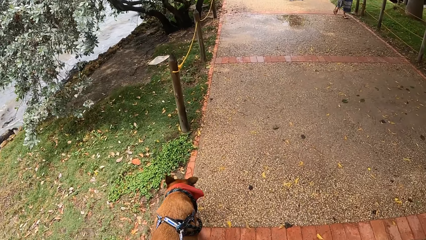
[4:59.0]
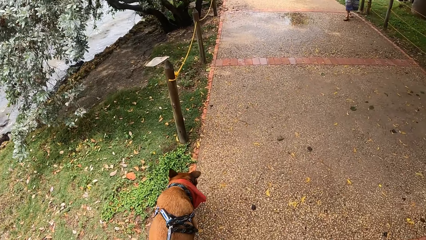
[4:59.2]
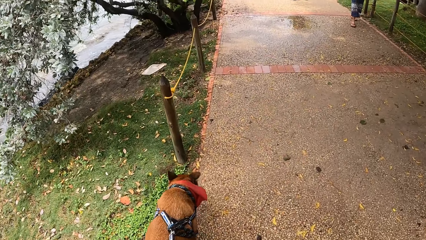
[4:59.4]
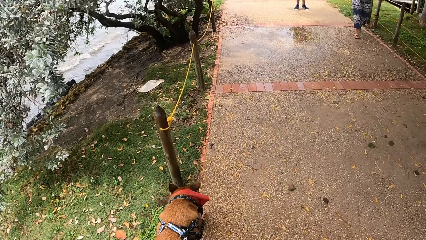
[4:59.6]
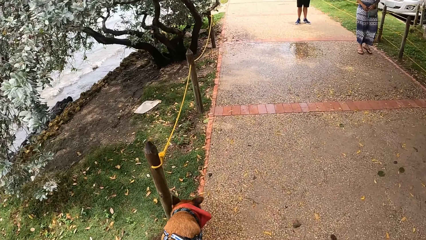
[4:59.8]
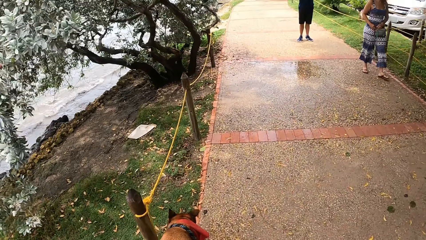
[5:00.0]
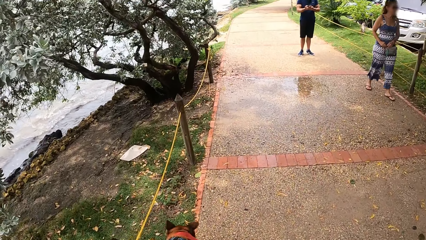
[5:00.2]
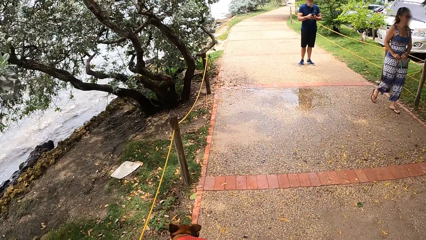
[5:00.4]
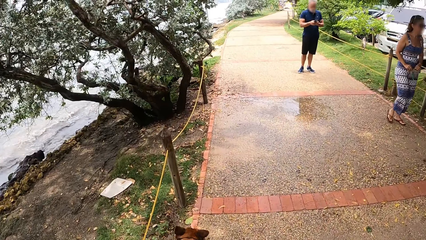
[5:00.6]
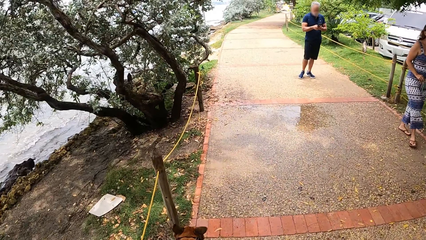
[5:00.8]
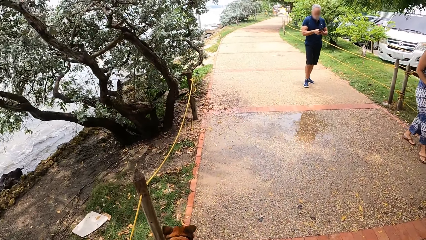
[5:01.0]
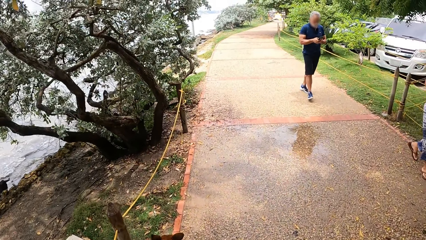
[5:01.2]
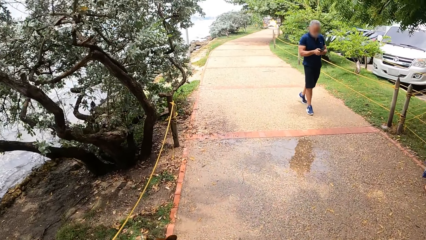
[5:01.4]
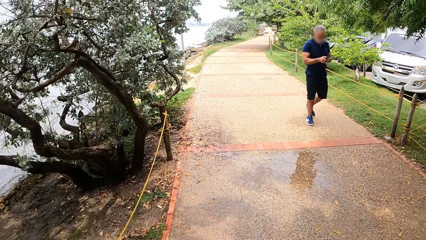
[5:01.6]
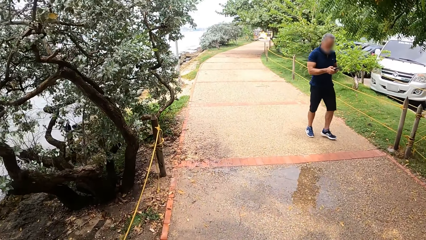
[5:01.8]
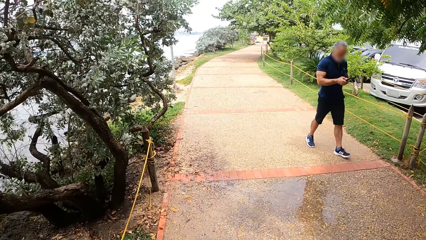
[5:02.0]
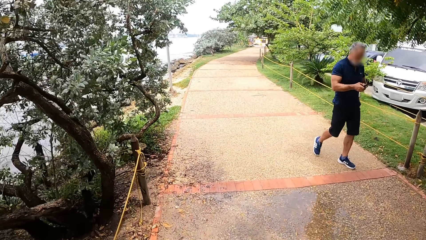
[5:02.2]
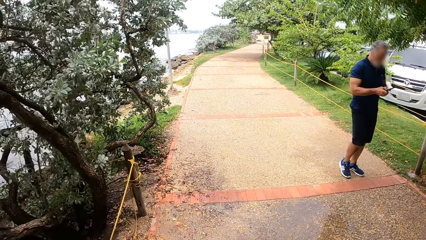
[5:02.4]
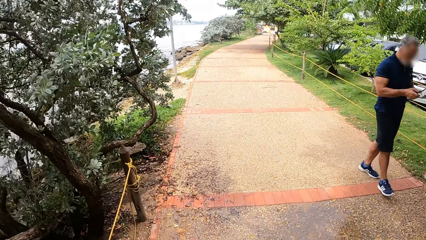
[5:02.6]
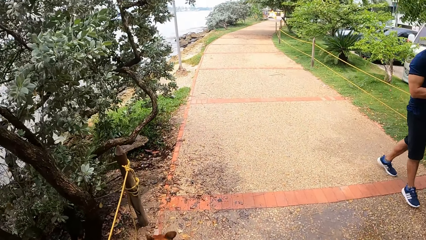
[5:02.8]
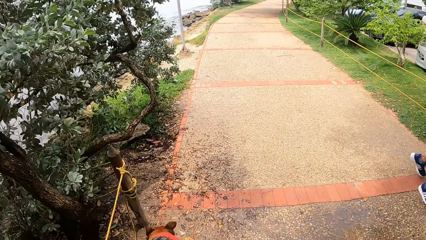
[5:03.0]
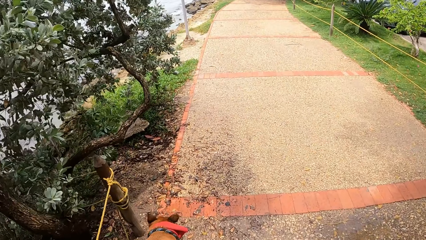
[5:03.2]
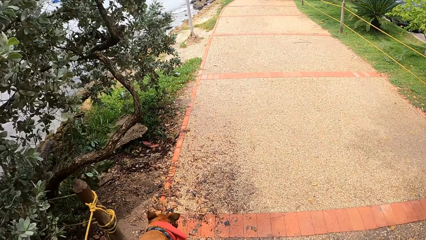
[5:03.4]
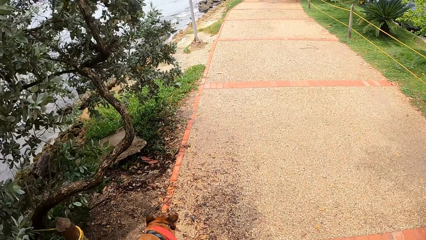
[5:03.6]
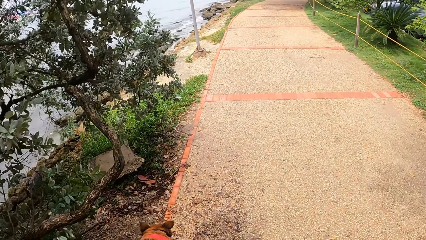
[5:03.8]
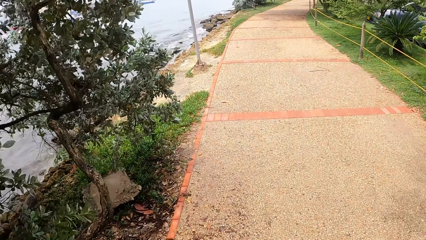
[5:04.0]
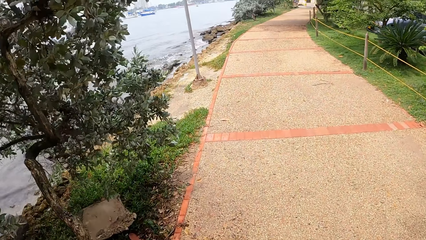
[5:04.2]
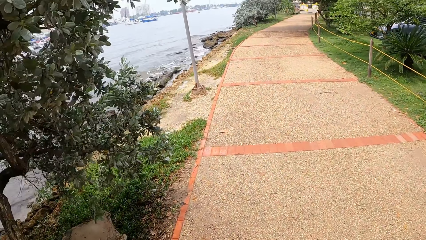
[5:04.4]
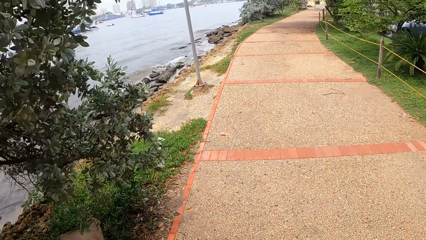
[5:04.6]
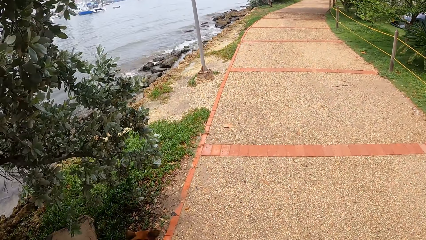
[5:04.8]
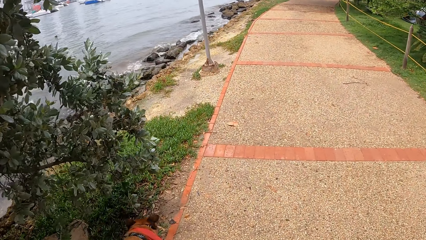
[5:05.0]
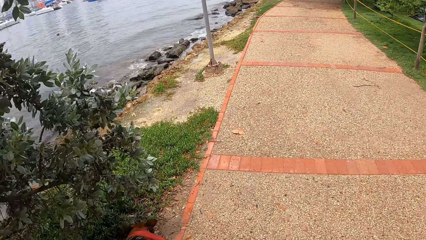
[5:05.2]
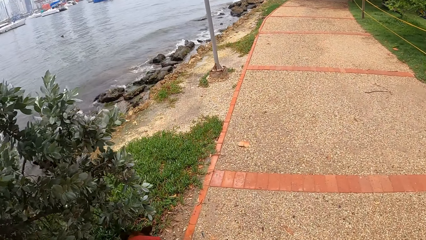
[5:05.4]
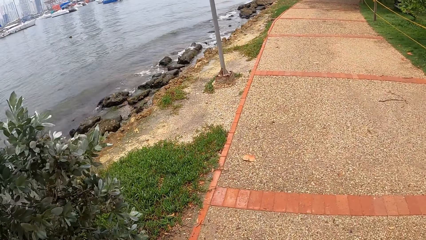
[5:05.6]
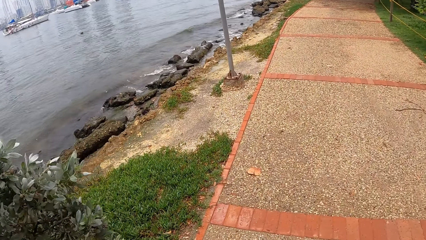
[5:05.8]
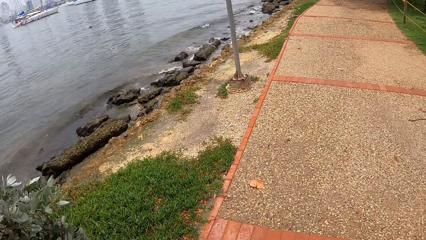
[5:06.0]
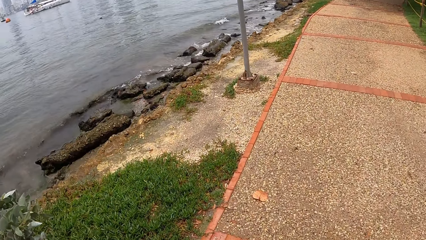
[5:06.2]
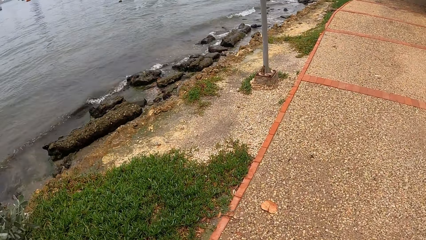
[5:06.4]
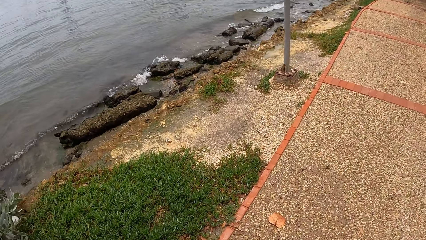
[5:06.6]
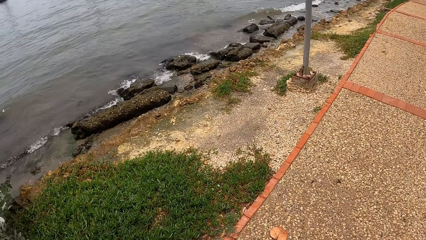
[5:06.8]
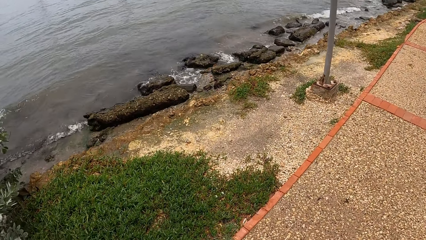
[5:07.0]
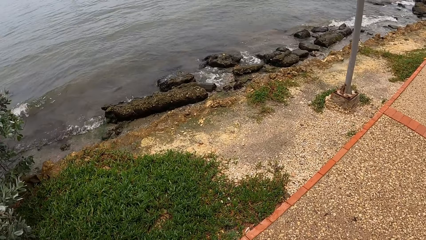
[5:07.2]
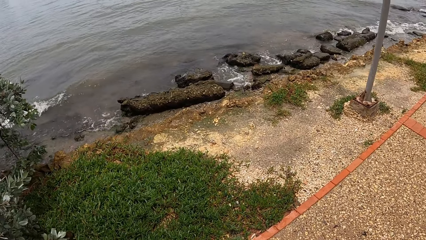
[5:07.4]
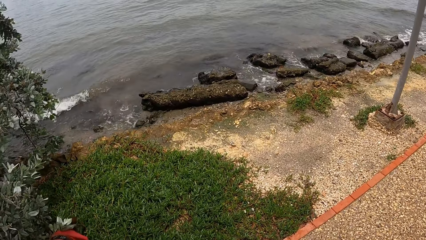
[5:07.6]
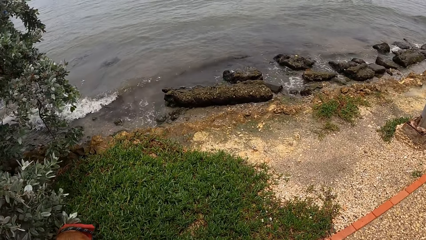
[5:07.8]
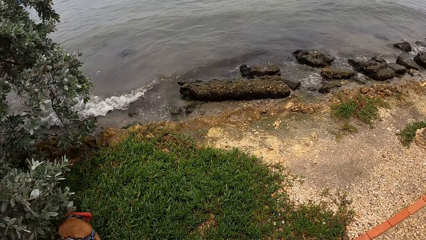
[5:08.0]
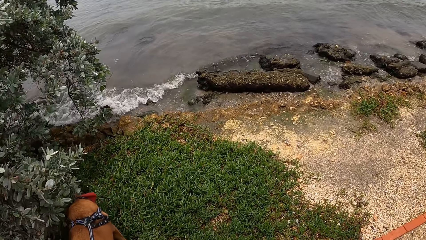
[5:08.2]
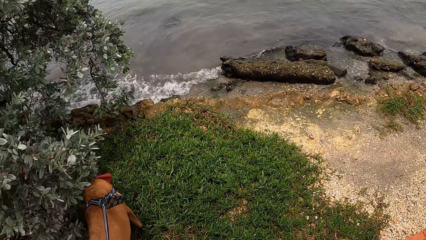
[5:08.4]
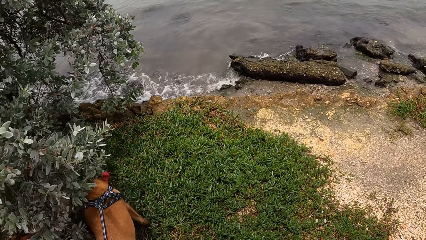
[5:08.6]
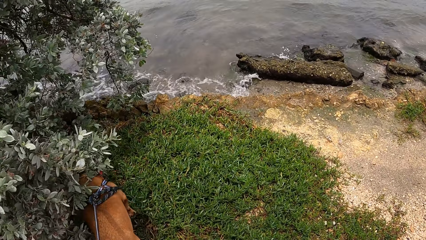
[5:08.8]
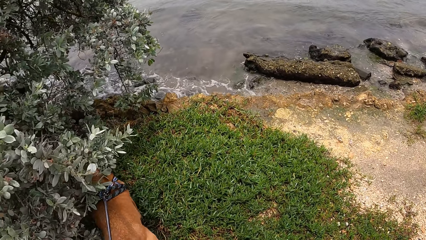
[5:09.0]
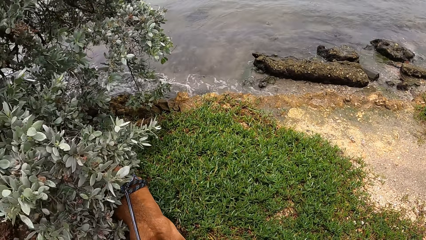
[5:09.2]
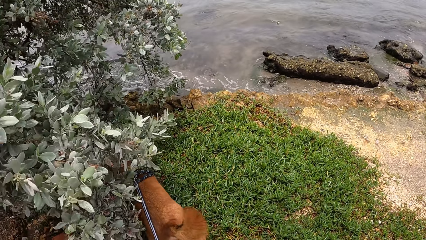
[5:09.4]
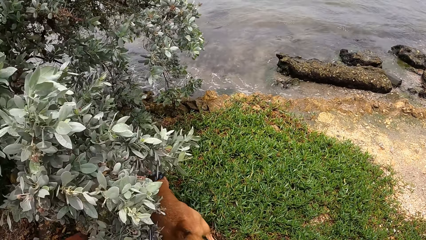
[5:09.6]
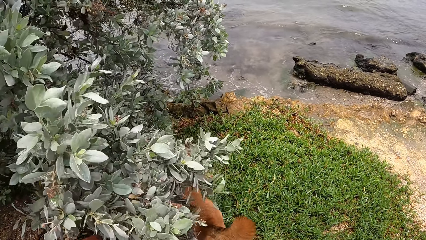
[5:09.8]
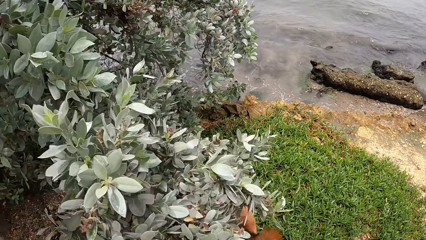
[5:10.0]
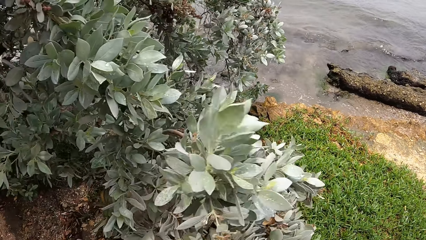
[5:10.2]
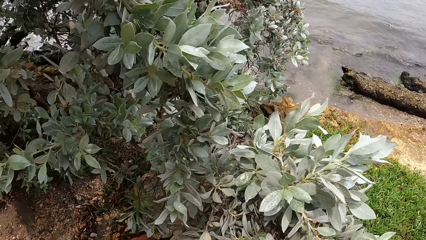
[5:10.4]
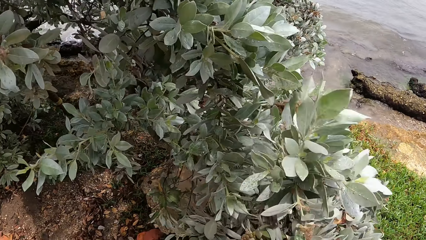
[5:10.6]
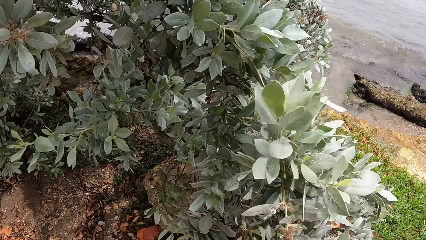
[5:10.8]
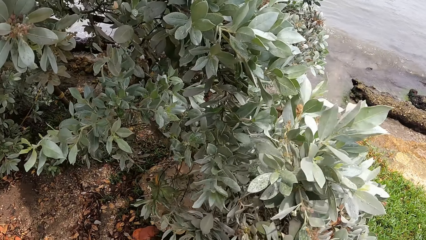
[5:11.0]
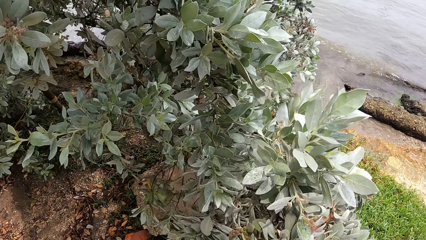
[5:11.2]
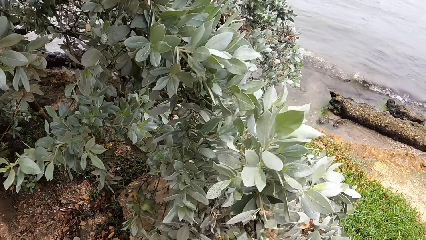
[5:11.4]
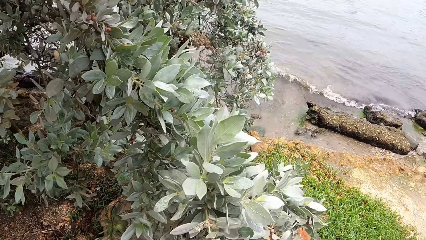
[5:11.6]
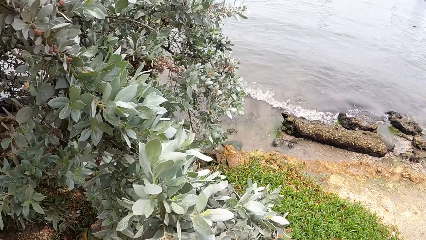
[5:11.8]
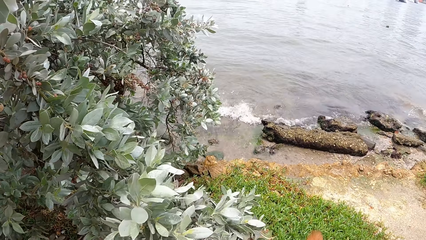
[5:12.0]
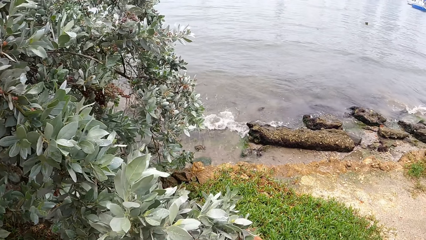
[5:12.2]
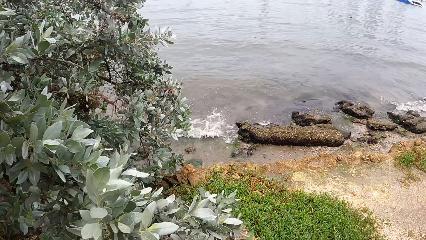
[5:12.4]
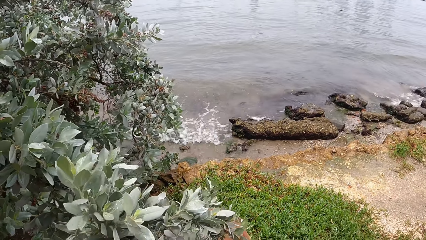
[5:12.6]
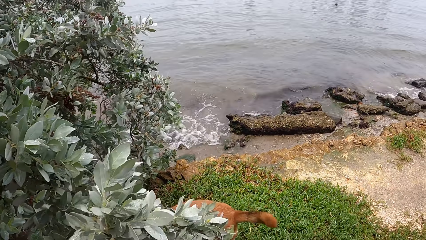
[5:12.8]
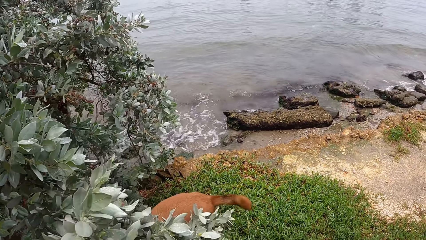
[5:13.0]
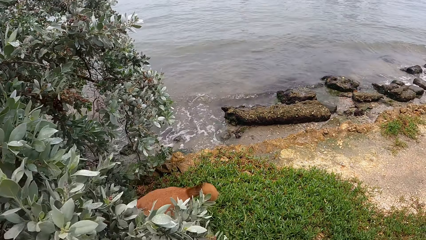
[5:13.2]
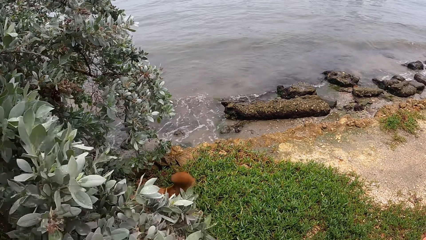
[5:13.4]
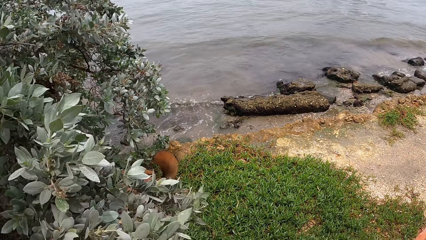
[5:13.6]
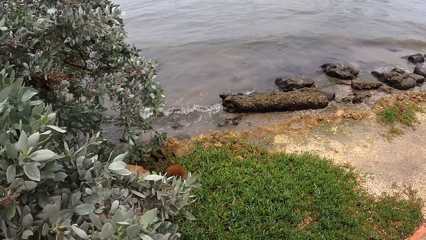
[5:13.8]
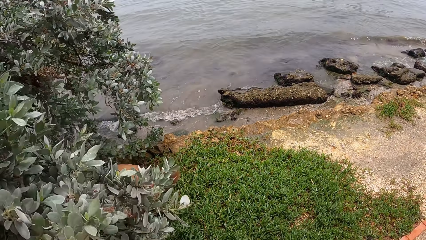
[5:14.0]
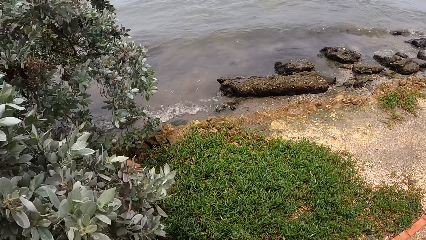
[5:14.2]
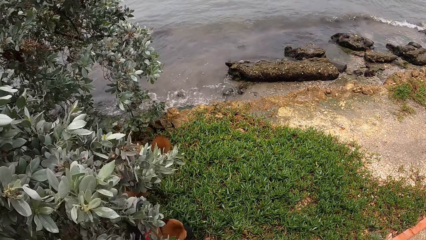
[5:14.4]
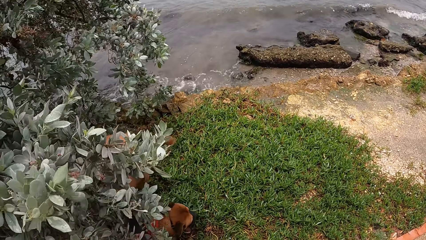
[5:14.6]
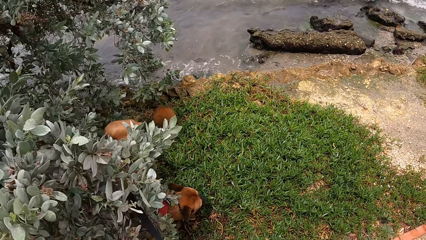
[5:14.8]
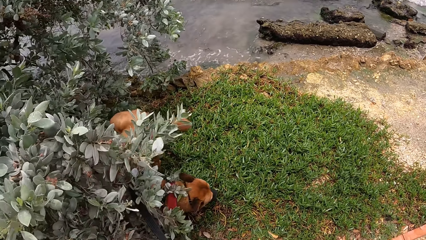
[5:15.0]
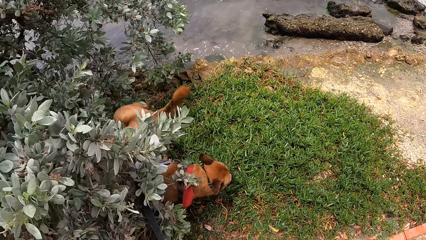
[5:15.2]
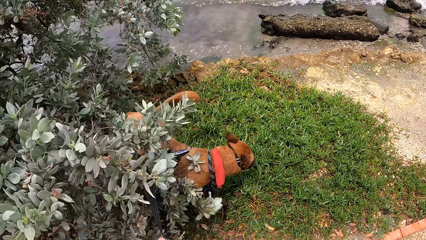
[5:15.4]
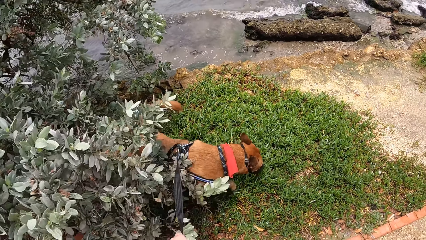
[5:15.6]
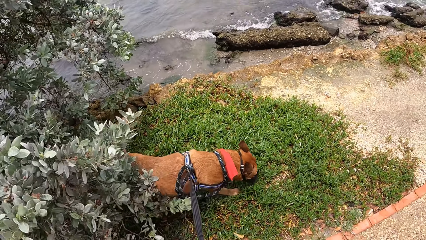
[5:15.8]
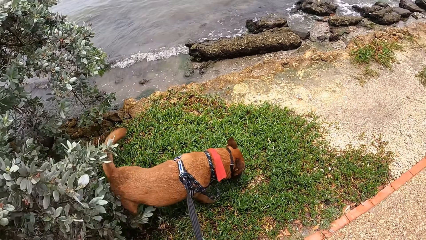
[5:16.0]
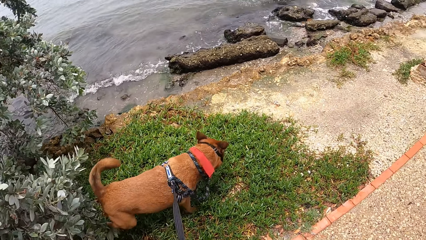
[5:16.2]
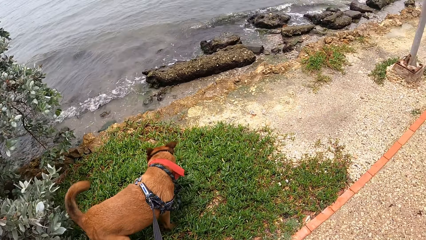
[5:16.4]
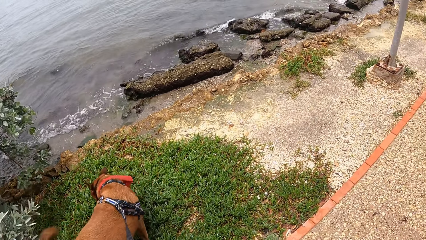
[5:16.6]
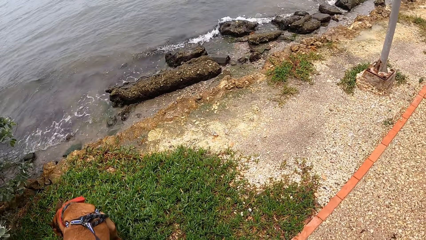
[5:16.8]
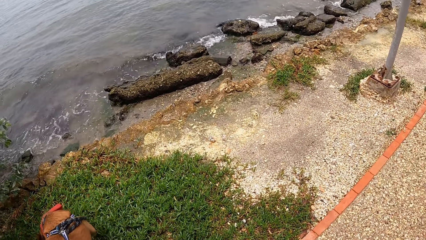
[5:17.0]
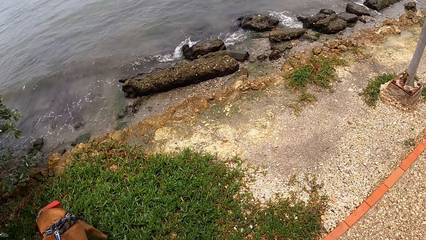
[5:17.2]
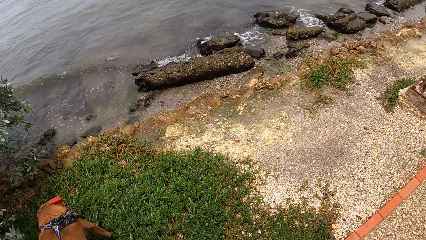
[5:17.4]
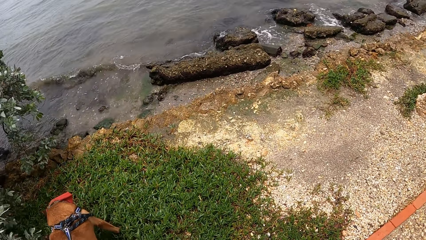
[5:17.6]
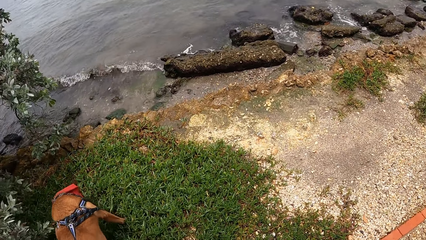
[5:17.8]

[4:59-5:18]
The camera wearer looks around the compound.
